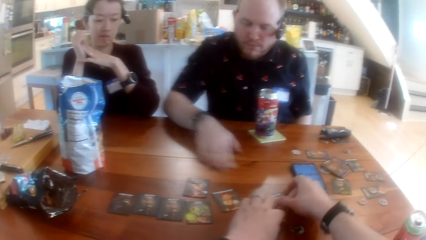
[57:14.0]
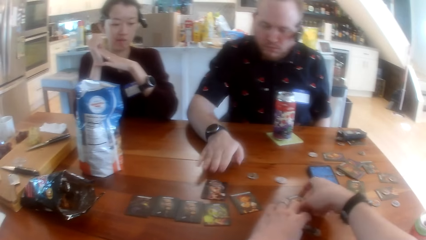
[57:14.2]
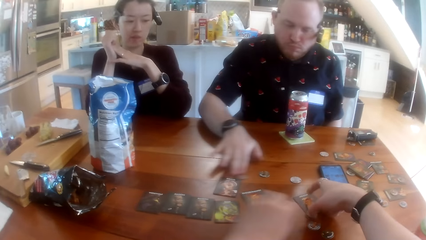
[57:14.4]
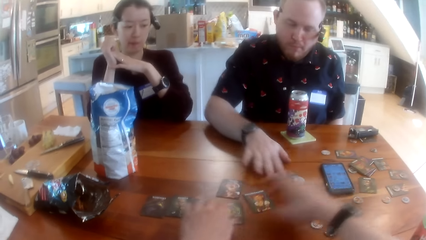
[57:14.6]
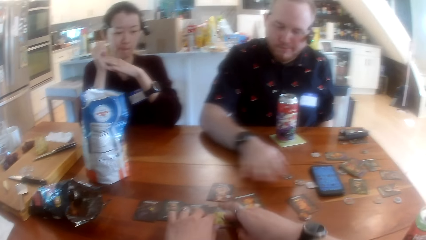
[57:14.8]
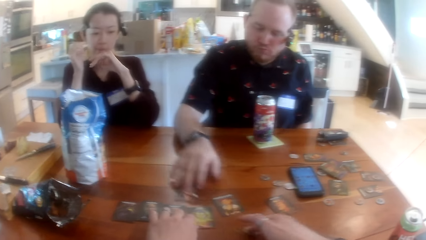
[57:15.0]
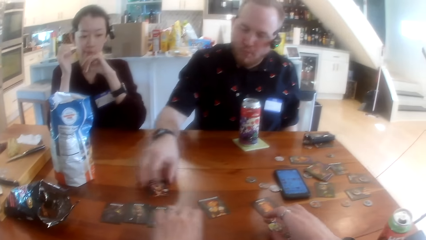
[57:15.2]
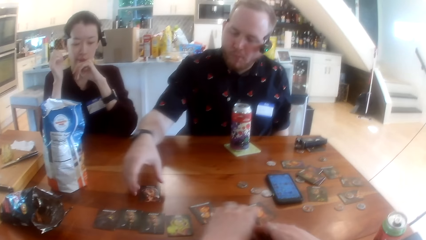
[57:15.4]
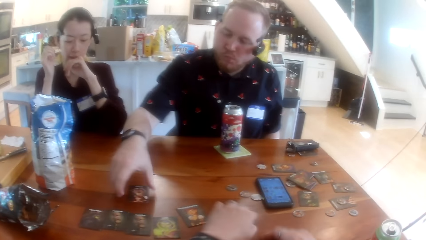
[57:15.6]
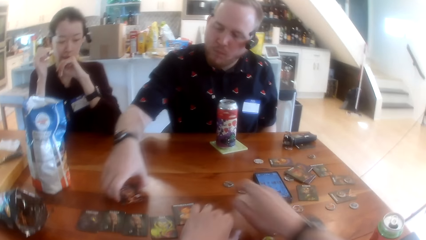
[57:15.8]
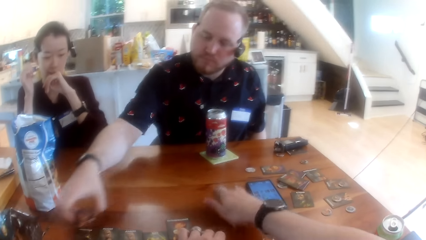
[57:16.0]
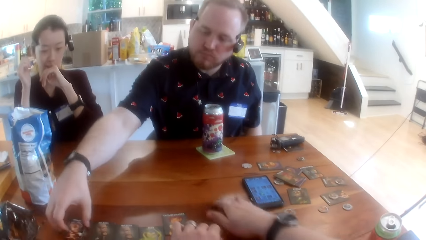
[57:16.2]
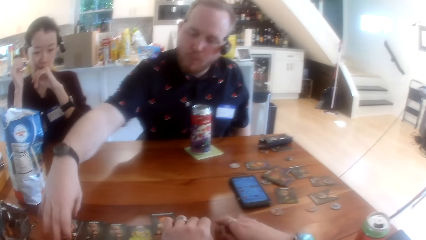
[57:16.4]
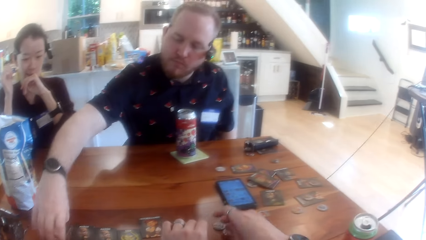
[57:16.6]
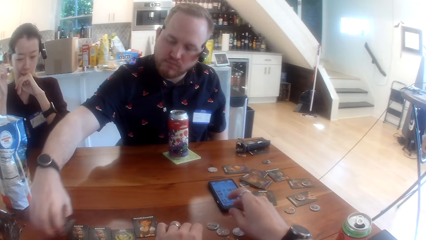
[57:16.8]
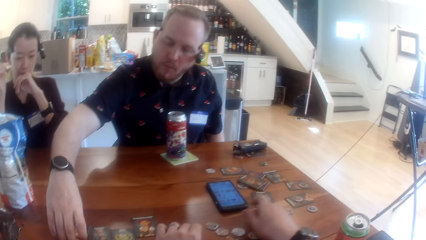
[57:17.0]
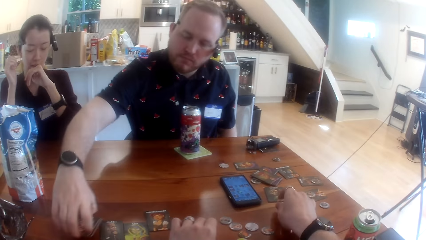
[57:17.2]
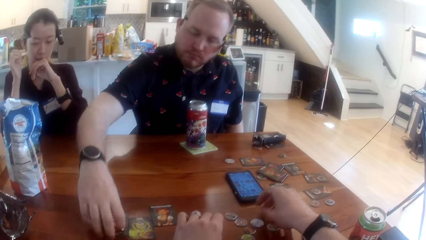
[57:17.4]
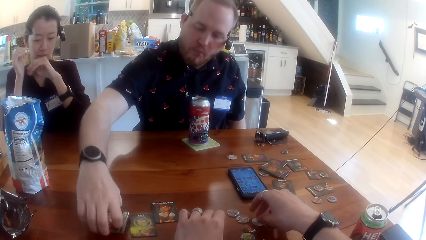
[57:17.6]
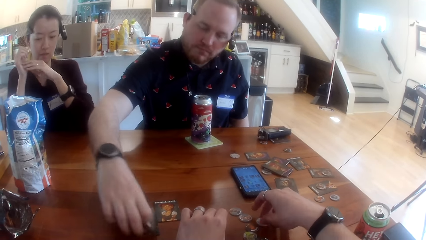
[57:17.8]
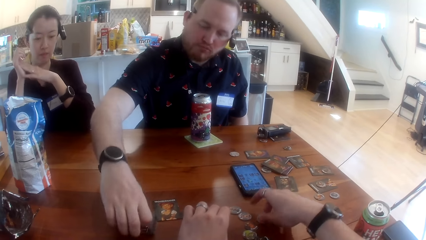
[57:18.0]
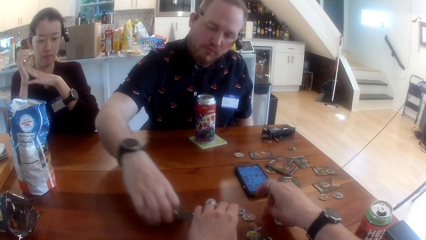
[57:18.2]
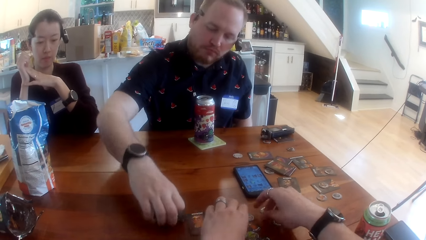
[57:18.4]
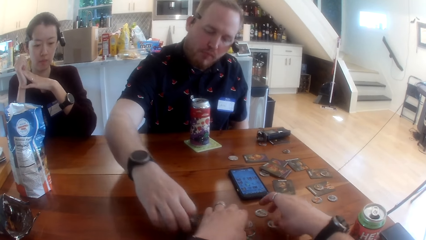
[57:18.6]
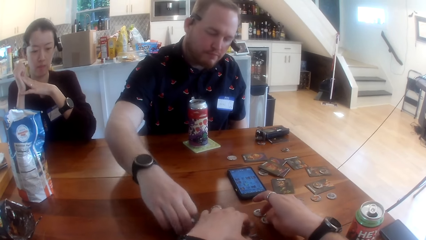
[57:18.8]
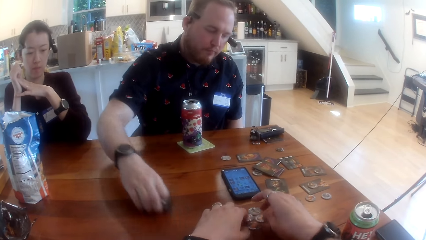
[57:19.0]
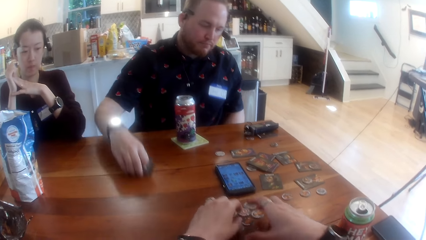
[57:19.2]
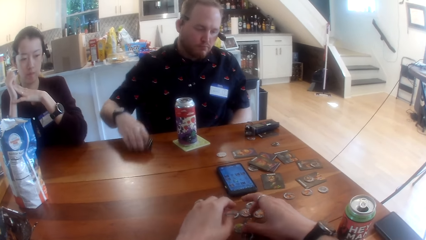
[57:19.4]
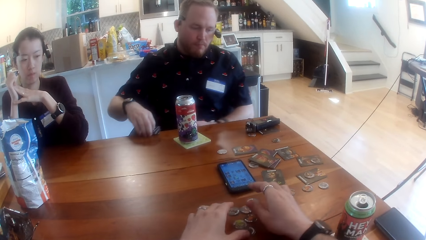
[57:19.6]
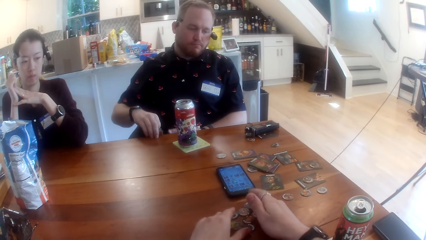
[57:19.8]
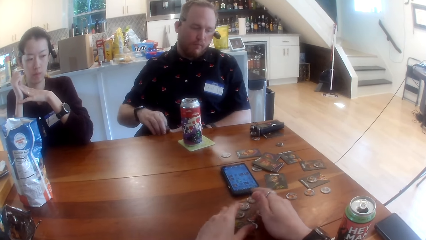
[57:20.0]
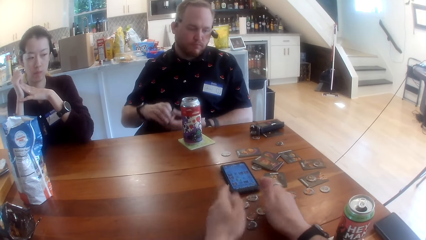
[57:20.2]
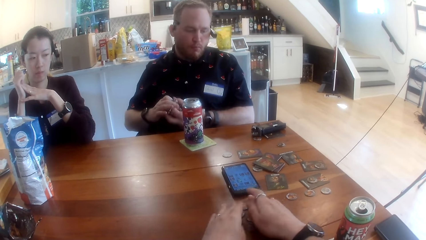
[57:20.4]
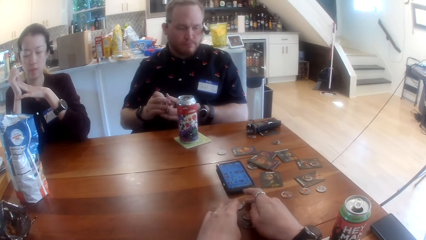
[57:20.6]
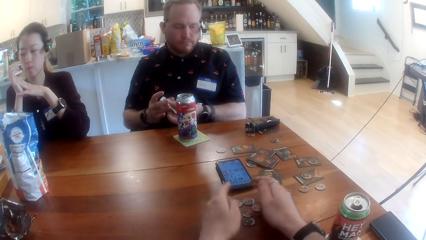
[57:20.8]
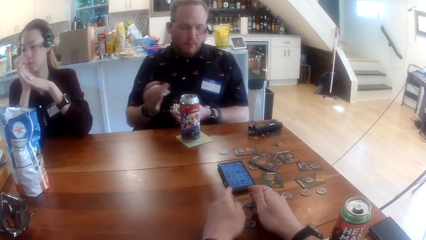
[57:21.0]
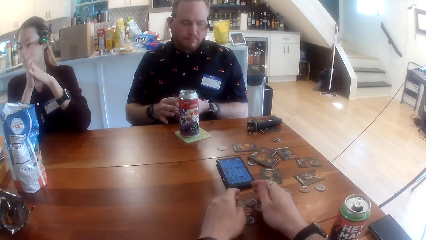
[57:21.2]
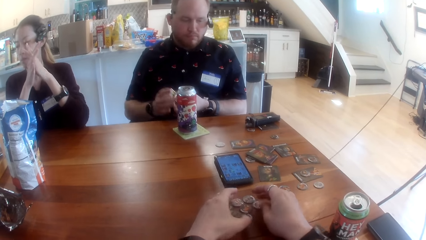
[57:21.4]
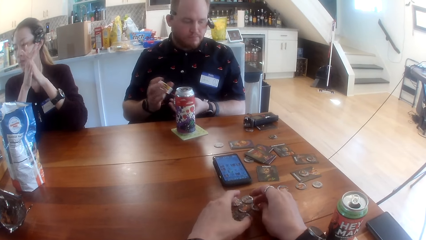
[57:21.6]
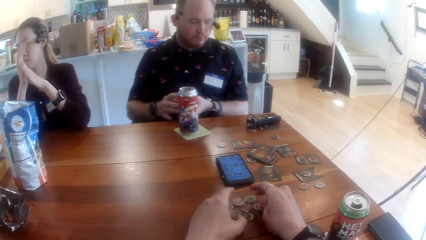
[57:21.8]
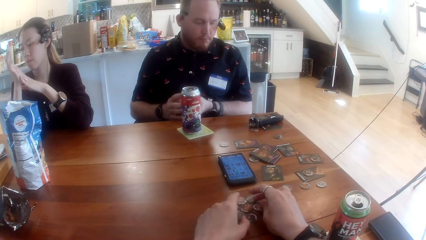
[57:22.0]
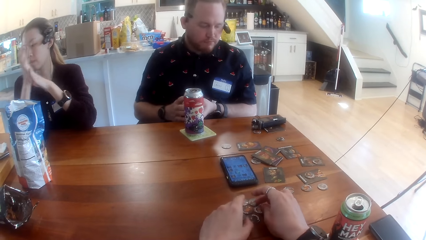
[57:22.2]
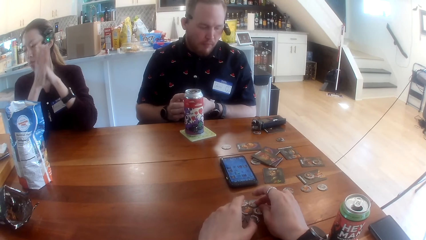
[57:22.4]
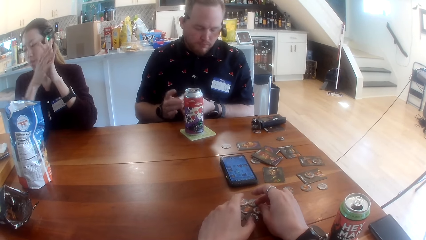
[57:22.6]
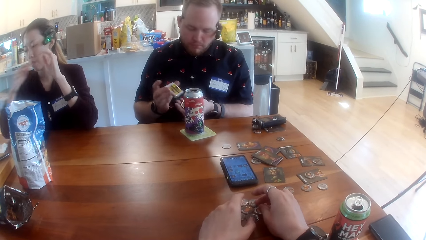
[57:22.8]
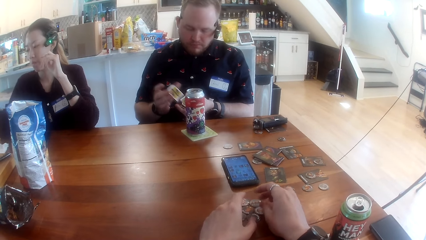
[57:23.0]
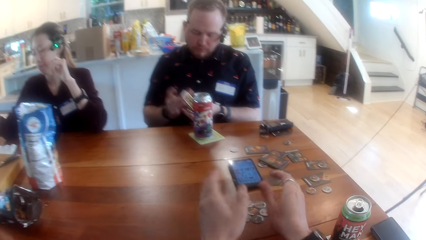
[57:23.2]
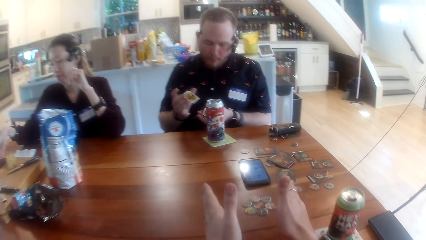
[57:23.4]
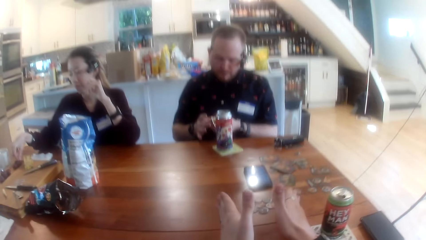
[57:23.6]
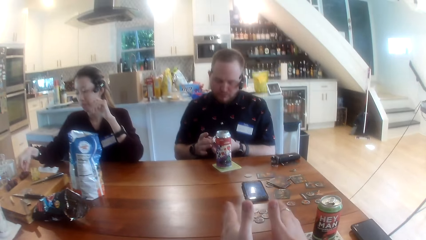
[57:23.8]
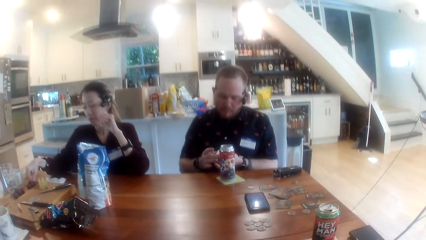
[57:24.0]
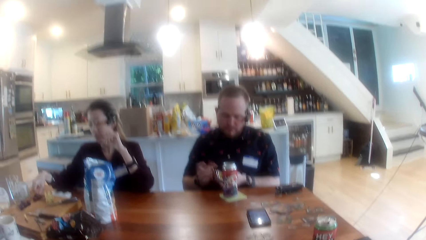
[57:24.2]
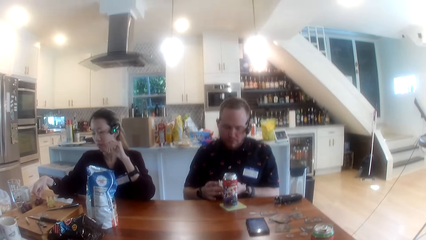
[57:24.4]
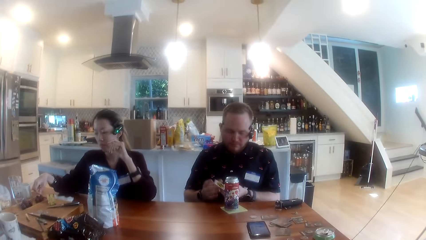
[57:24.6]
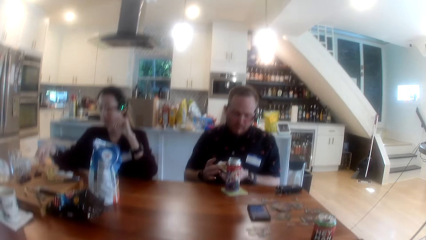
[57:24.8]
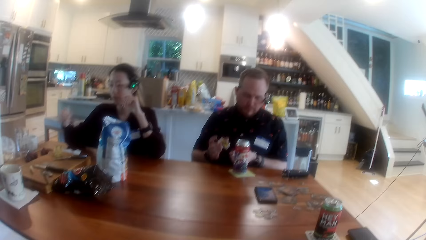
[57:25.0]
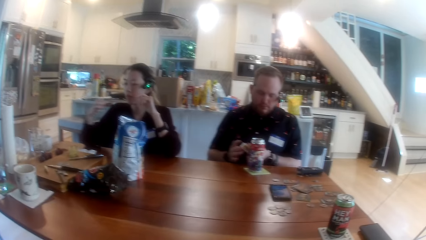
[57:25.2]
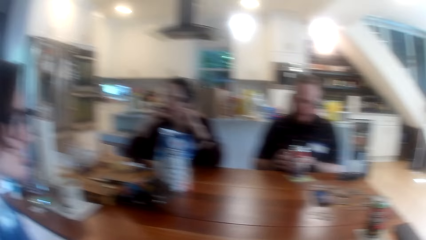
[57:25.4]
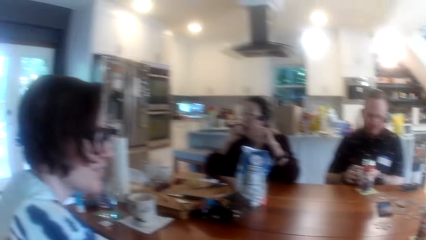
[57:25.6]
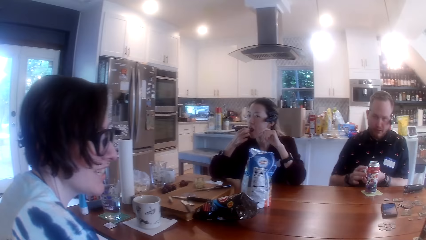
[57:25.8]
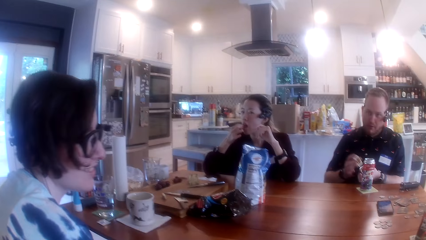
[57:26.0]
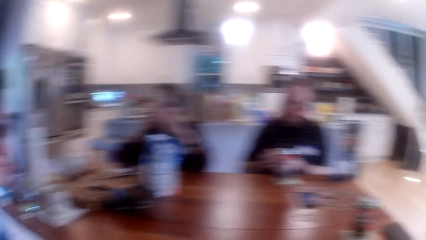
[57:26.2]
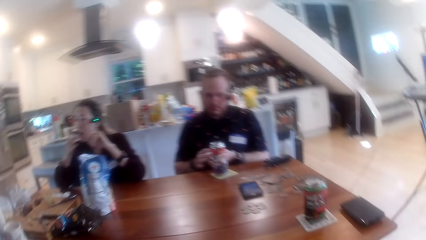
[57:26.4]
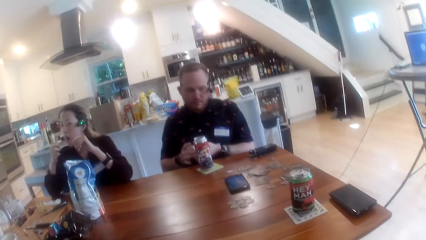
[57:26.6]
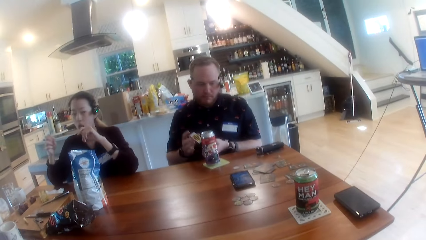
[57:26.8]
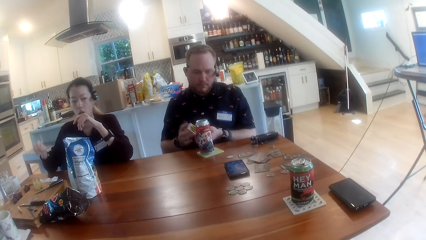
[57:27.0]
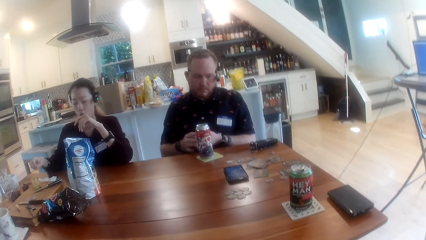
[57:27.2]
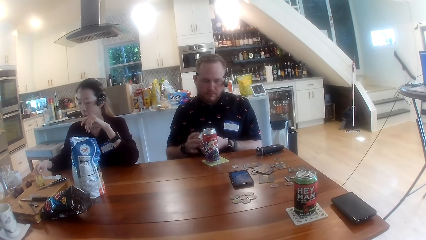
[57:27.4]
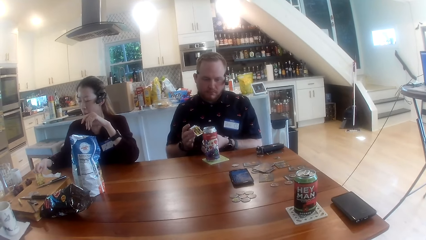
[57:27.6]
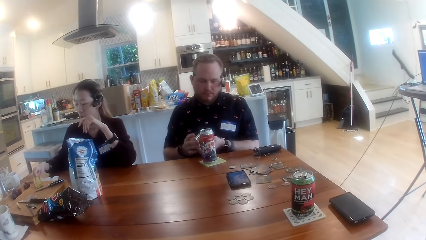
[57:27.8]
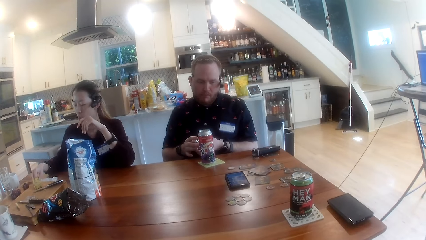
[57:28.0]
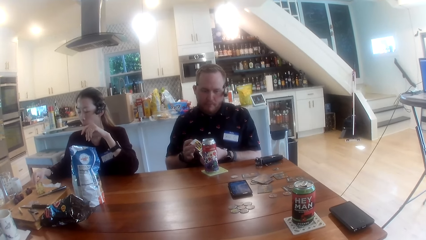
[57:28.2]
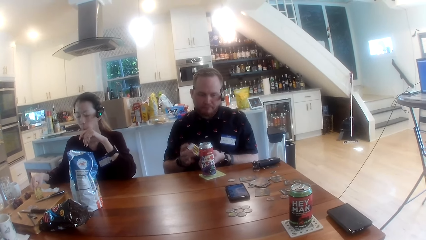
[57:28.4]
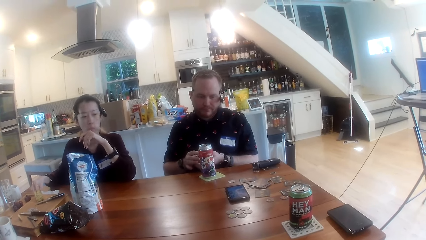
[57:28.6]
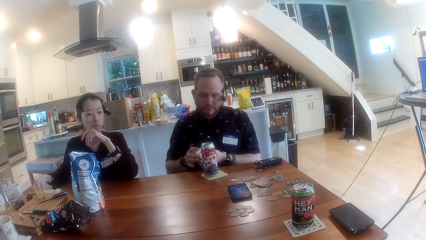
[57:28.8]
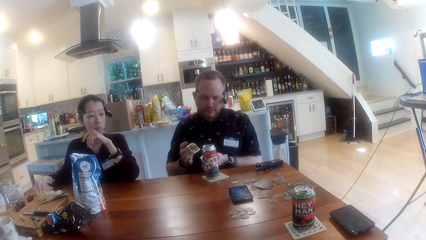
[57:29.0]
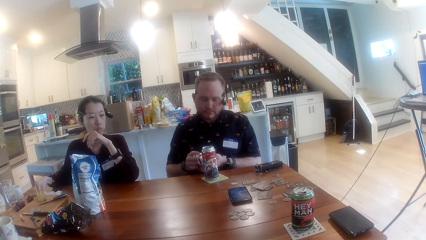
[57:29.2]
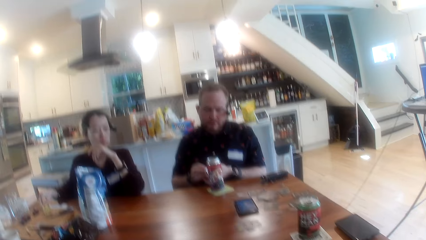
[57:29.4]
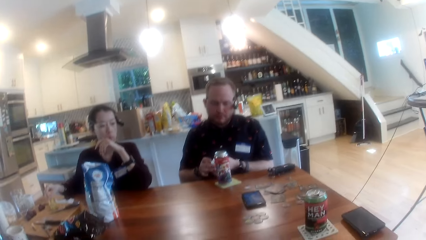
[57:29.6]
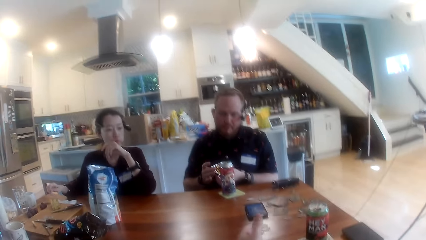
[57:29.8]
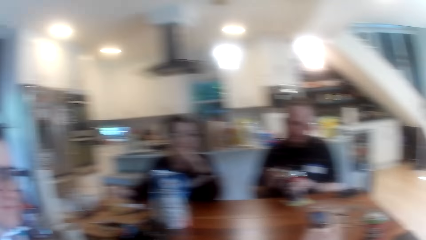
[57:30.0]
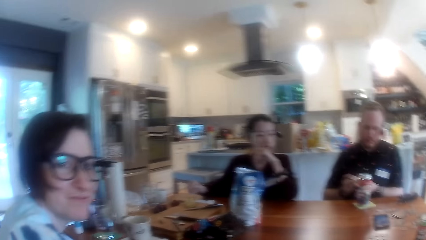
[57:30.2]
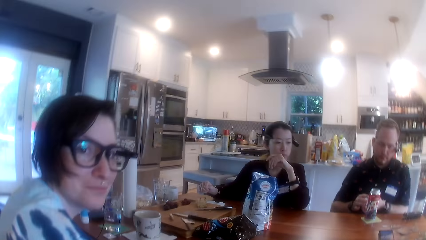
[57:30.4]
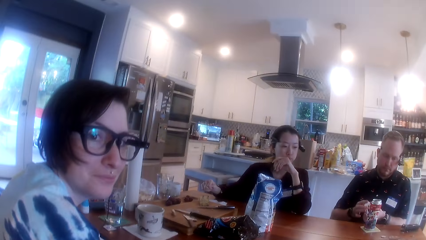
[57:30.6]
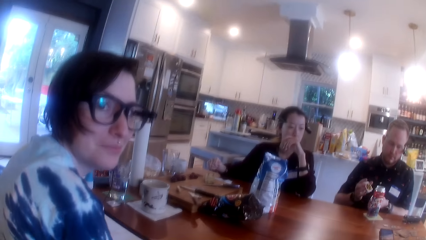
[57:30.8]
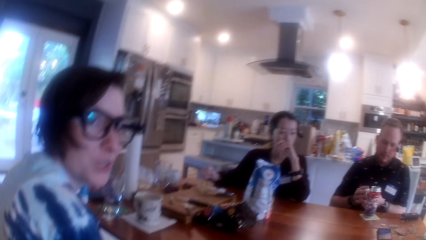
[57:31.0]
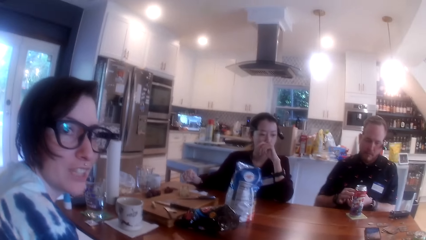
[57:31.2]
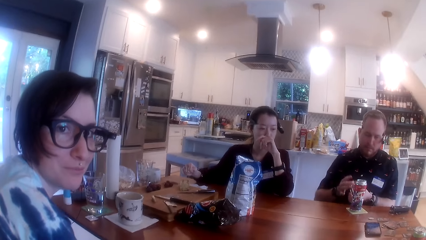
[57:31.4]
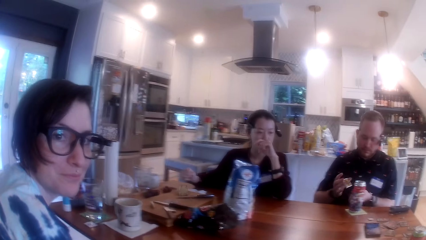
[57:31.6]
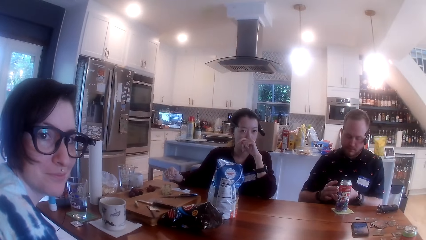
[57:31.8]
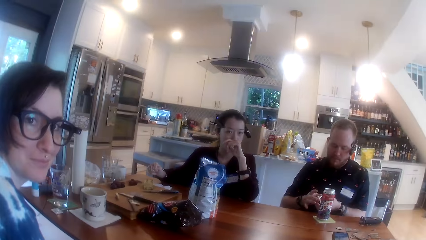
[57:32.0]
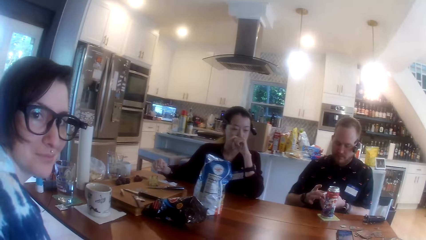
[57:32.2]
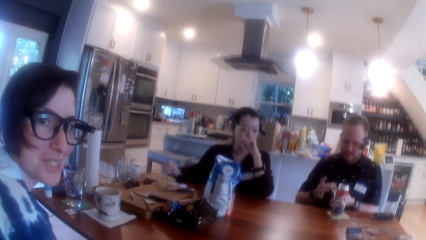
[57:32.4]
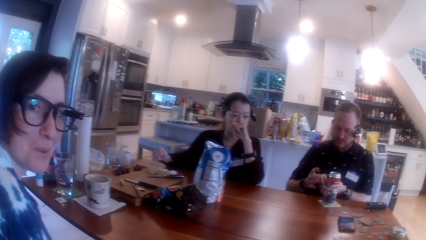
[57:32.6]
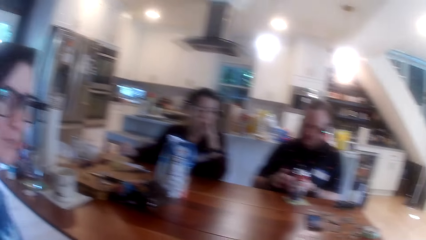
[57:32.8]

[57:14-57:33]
The man slides tokens on the table with his right hand. The camera wearer moves a token on the table with his left hand. The man slides tokens on the table with his right hand. The camera wearer moves a token on the table with his right hand. The man moves a card on the table with his right hand. The camera wearer slides a token on the table with his right hand. The man stacks cards on the table with his right hand. The camera wearer flips a token on the table with his right hand. He gathers tokens on the table with both hands. The man pulls the stacked cards to himself with his right hand, takes the stacked cards from the table with his right hand, holds the cards with both hands and shuffles the cards with both hands. The woman takes a grape from the tray with her right hand, eats the grape in her right hand and puts the grape stalk on the paper towel with her right hand.
